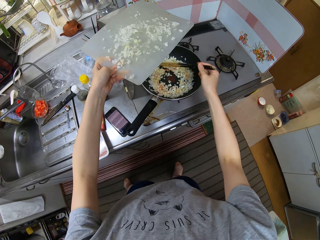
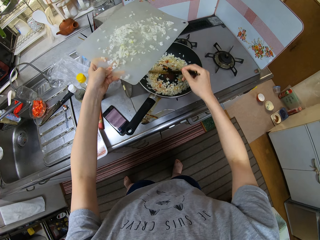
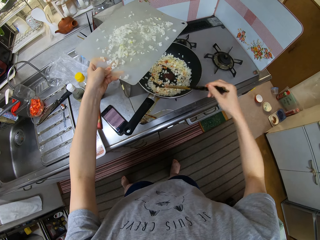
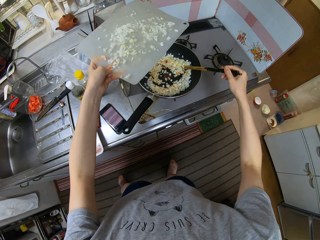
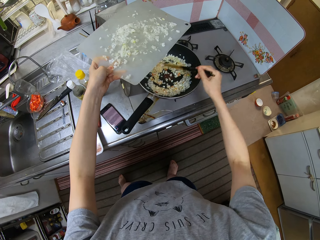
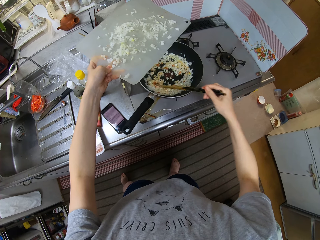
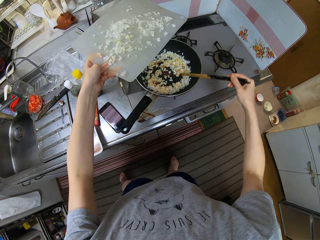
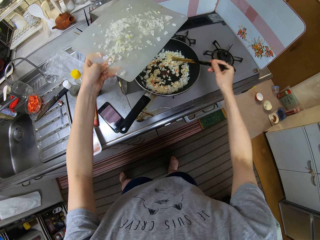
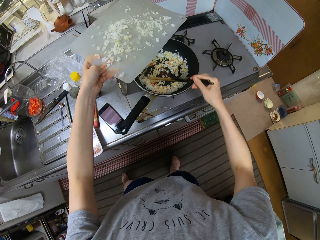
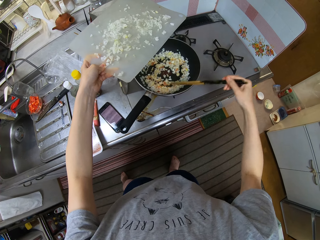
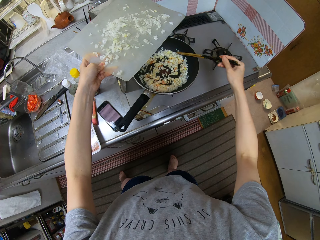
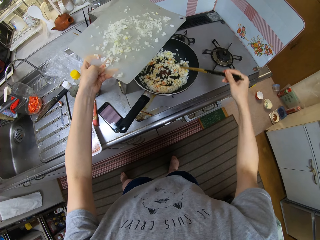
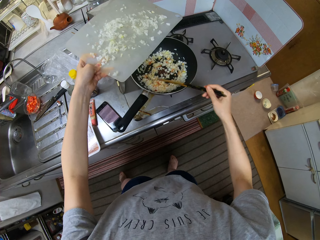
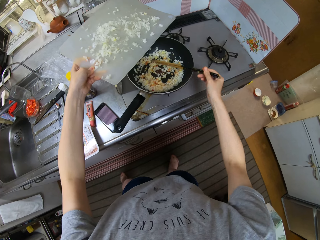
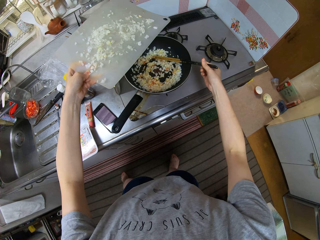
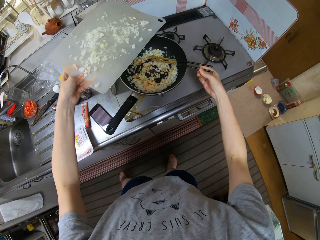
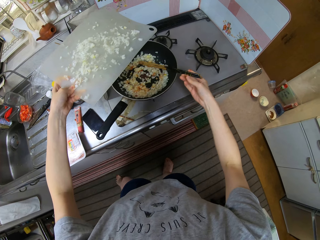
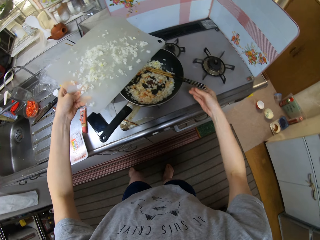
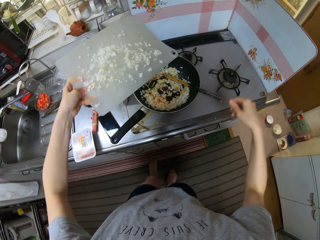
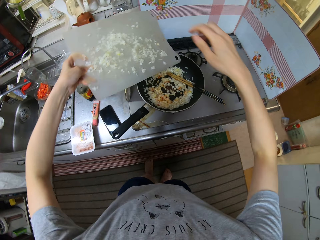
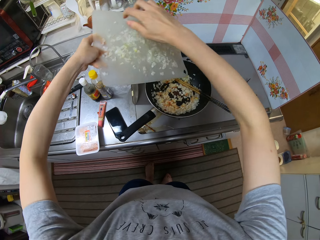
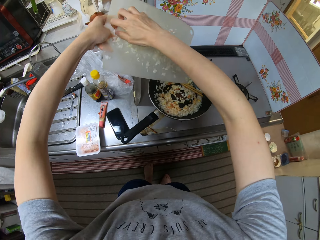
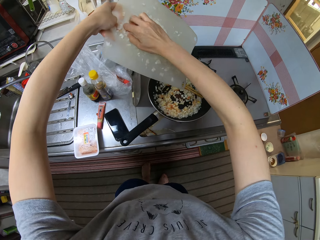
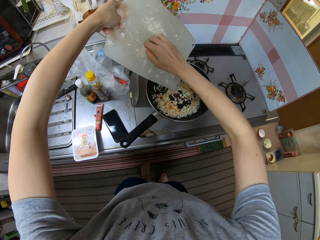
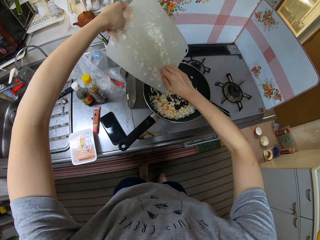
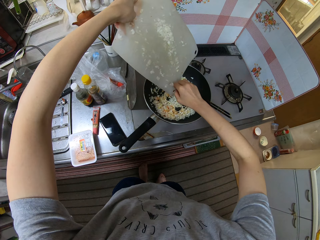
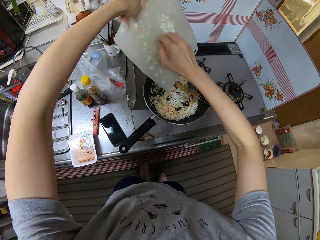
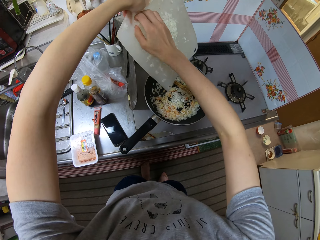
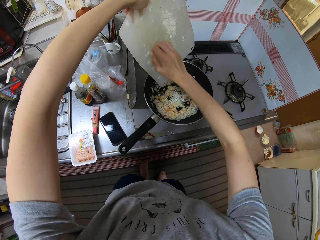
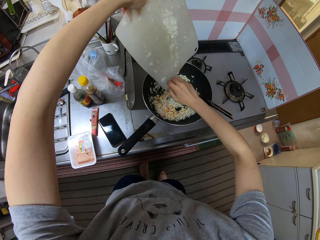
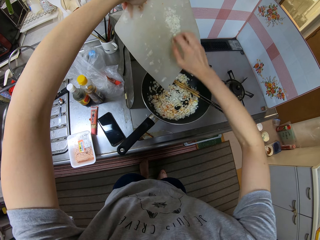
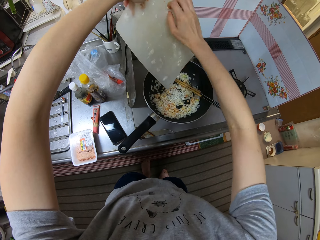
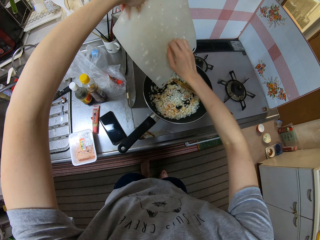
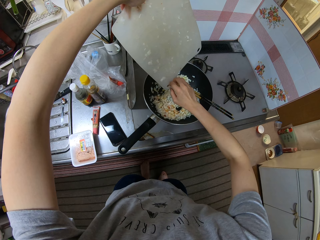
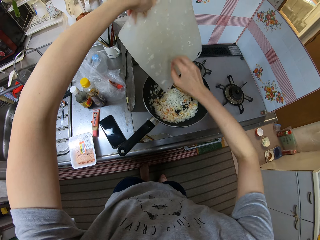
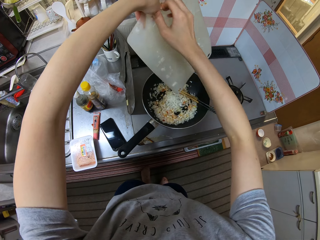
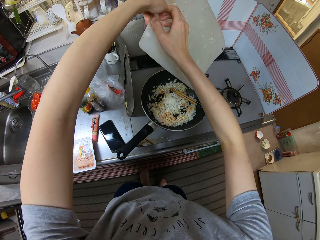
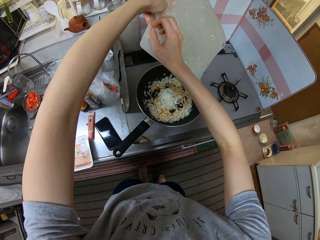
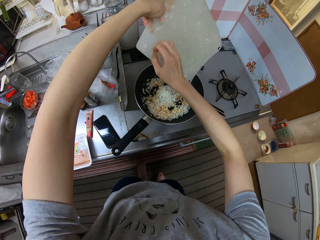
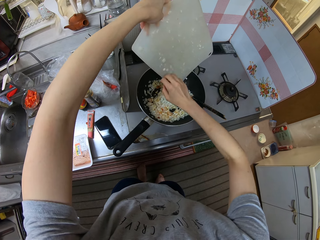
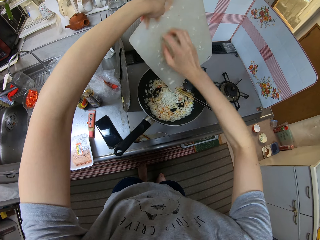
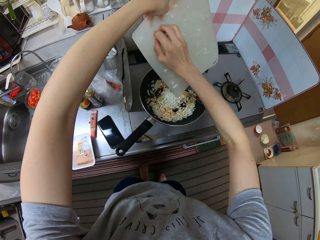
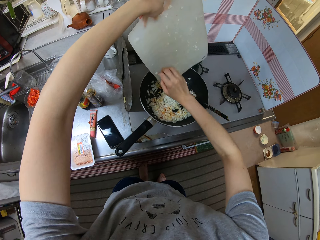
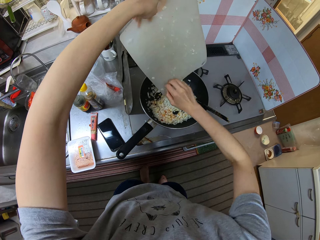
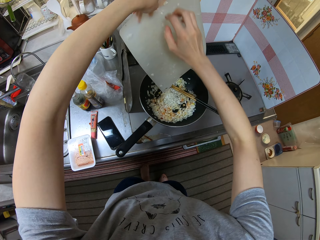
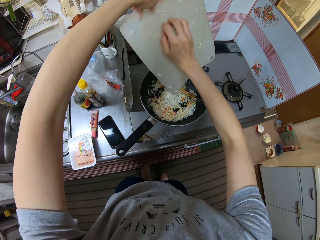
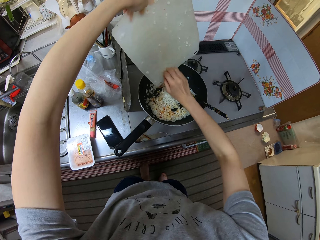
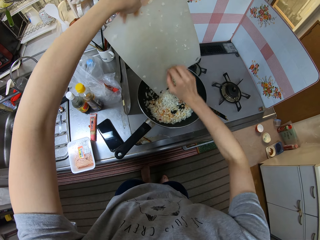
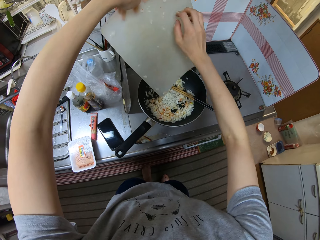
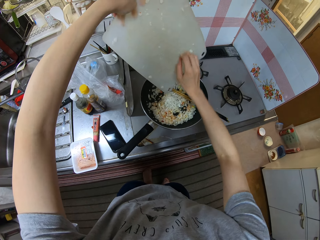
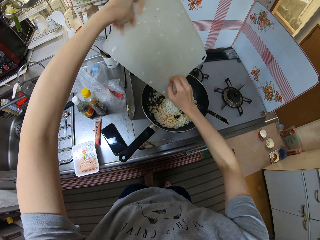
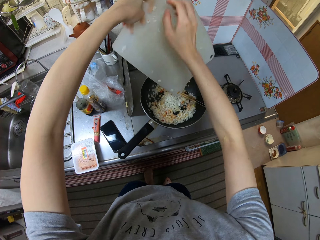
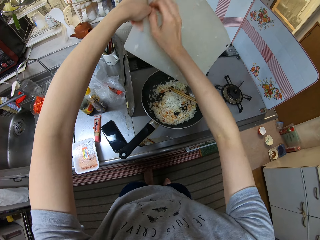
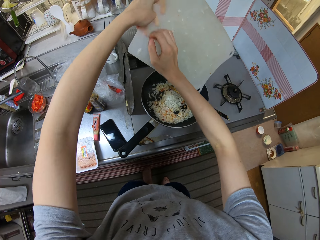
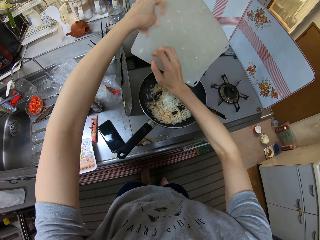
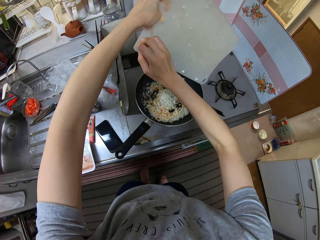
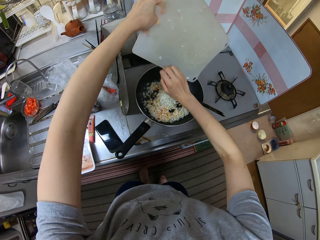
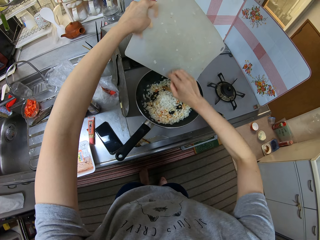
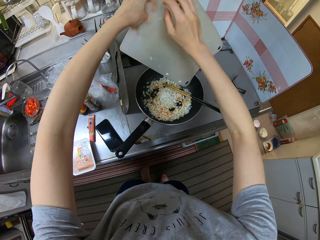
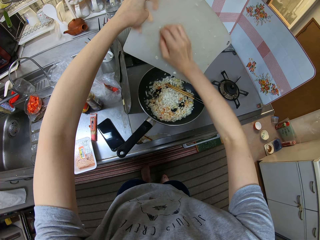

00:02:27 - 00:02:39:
The camera wearer stirs the pan with the chopsticks. They scrape the vegetables into the pan from the board.

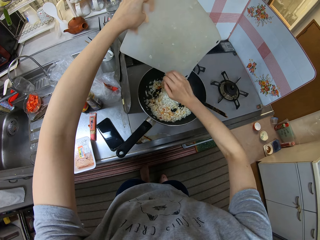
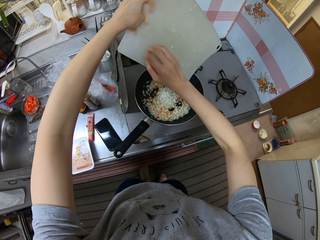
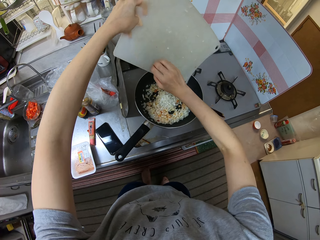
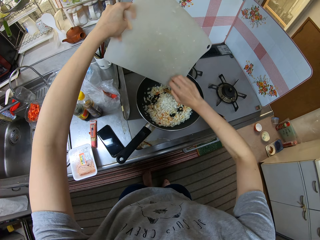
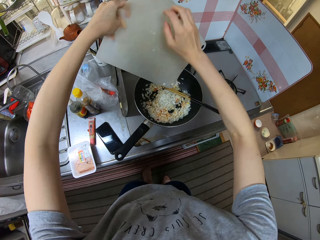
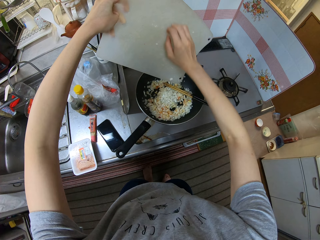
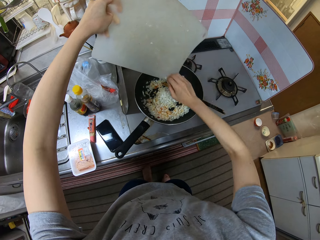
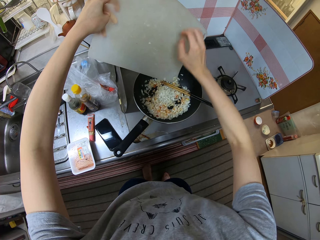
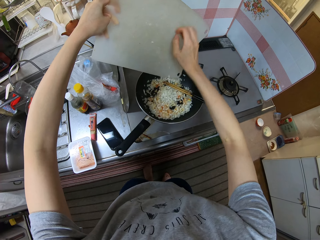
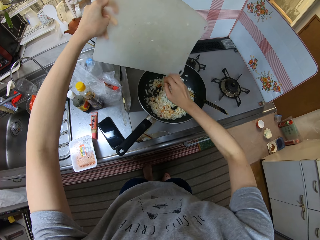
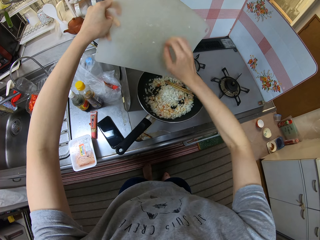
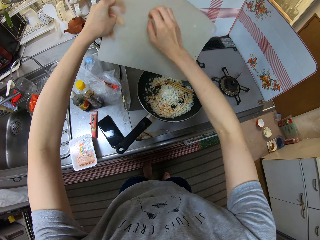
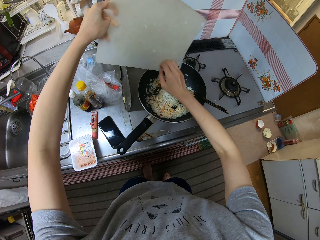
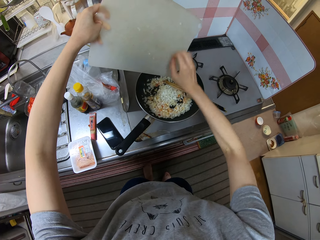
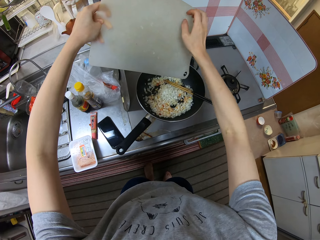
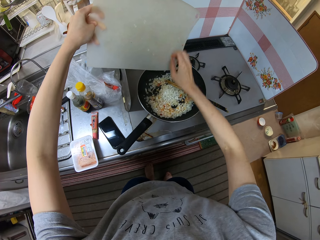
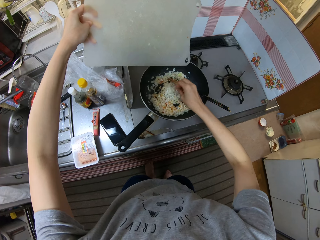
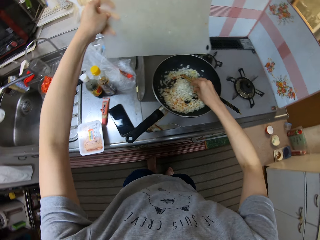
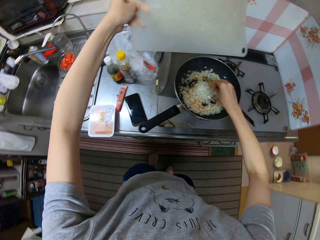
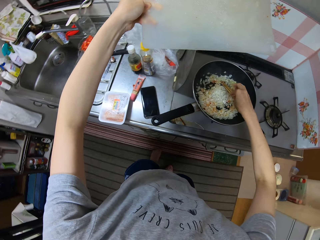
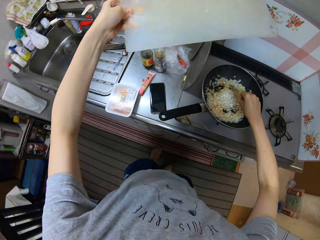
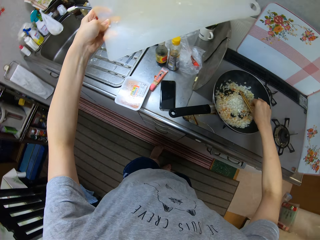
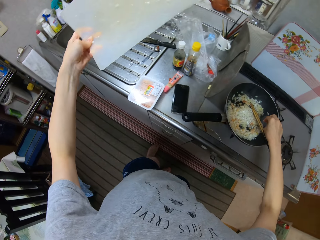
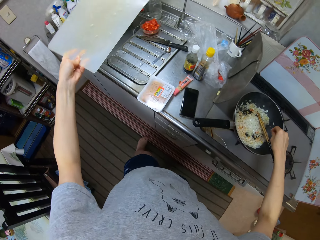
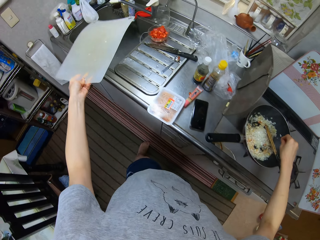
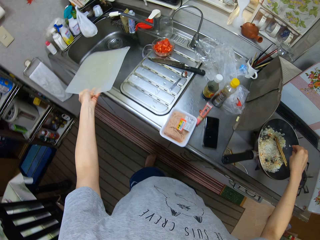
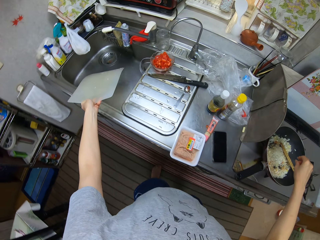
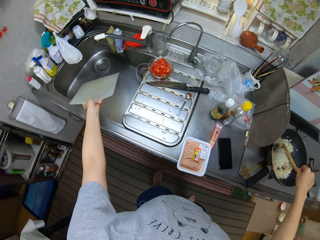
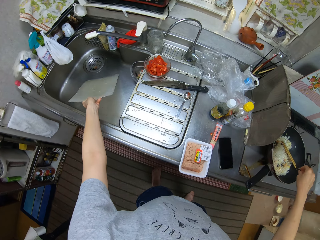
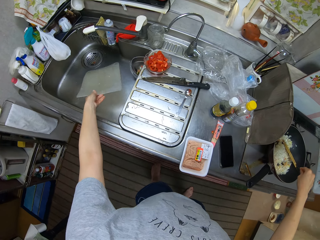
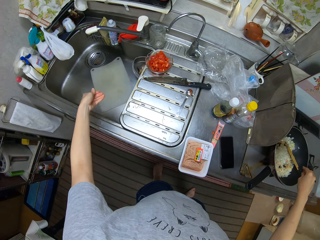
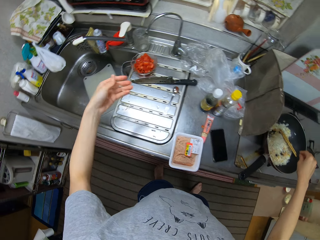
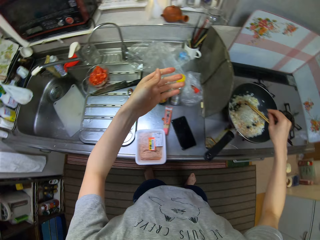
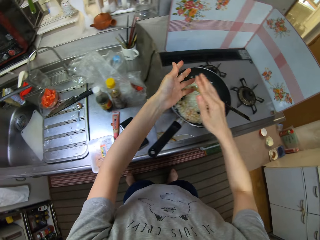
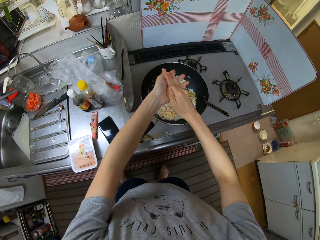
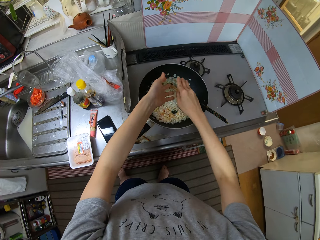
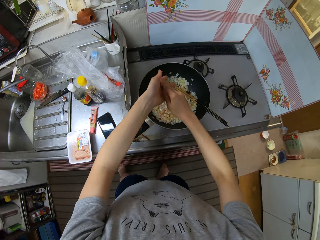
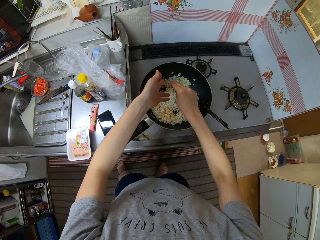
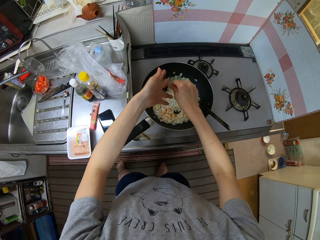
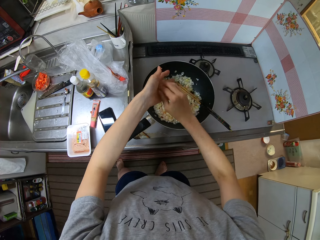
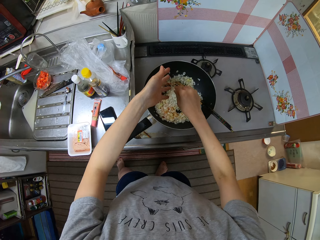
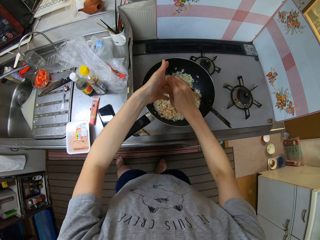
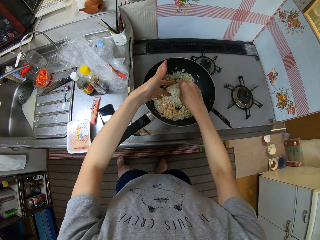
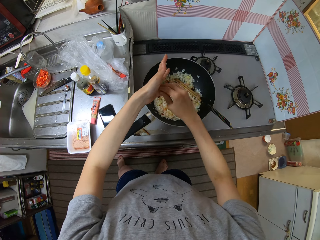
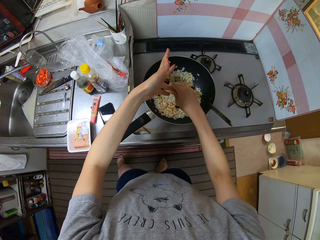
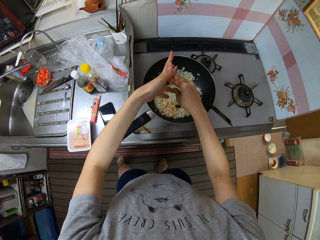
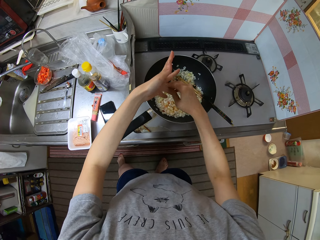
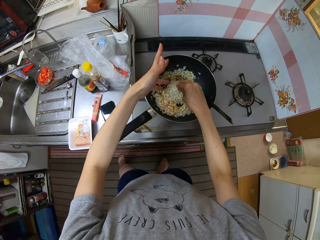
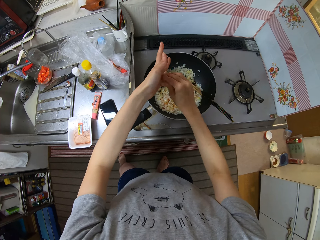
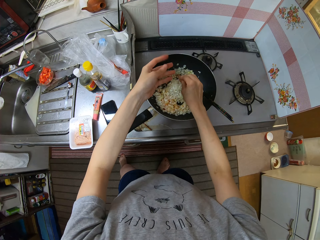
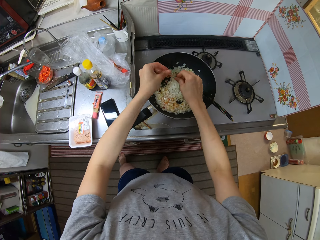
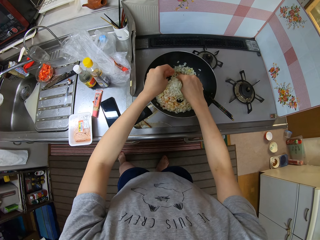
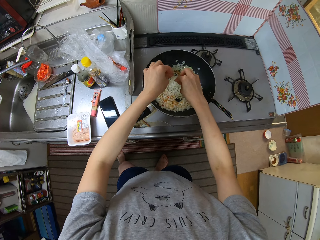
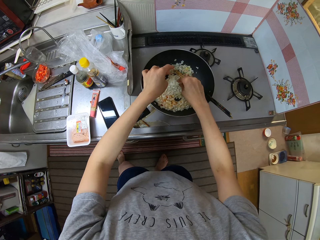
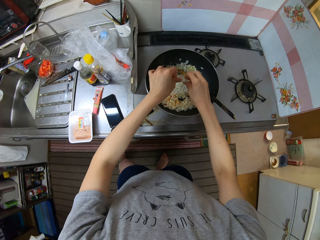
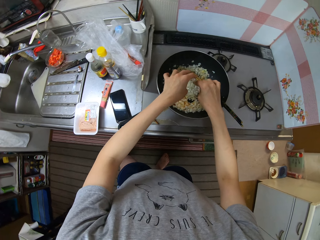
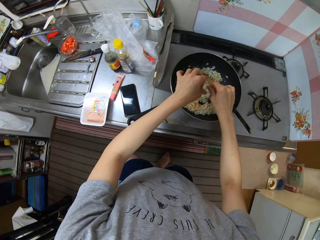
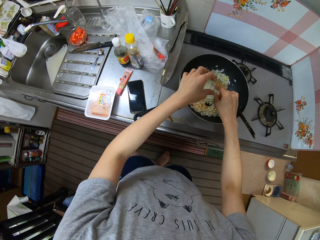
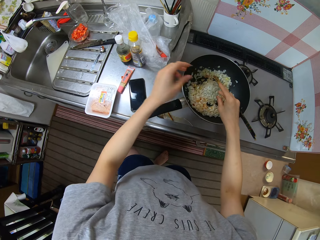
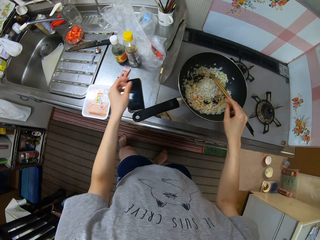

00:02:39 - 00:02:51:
The camera wearer drops the chopping board in the sink. She wipes the onions from her hands into the pan.
